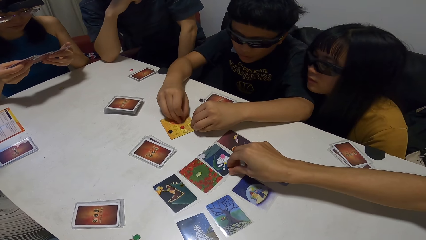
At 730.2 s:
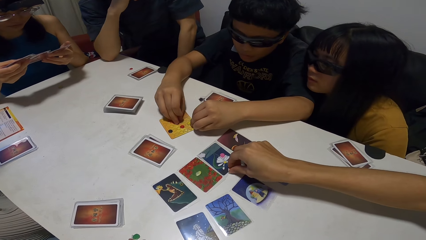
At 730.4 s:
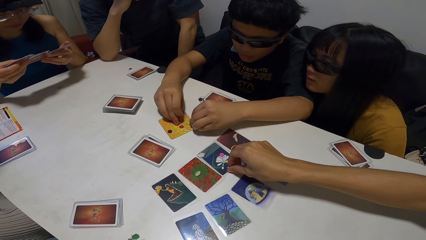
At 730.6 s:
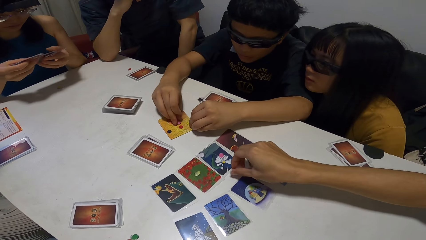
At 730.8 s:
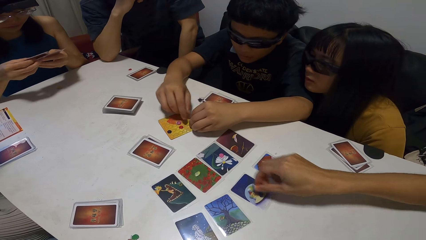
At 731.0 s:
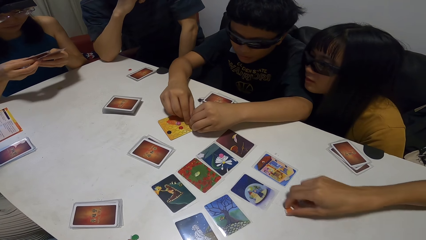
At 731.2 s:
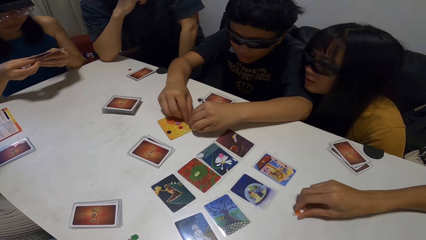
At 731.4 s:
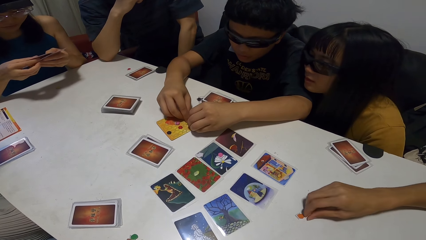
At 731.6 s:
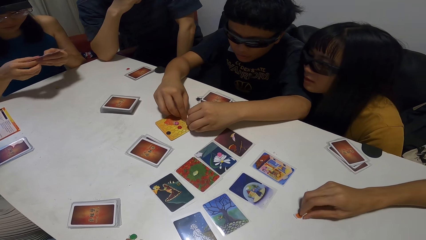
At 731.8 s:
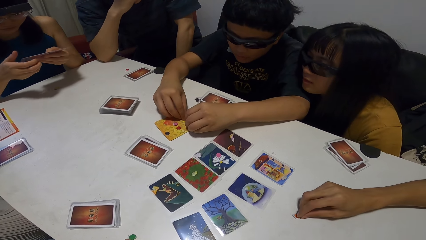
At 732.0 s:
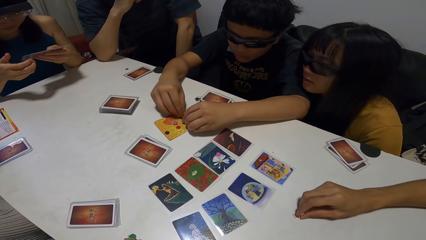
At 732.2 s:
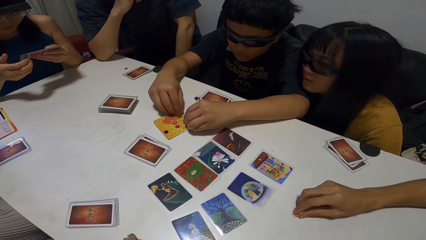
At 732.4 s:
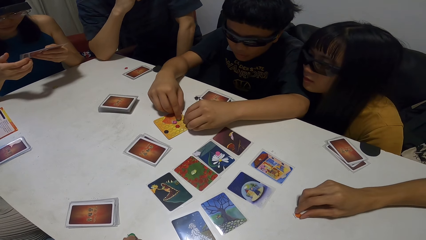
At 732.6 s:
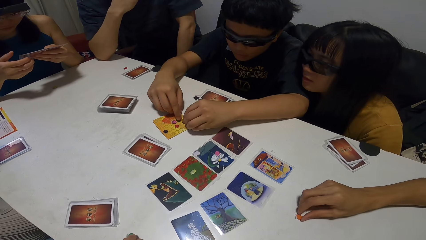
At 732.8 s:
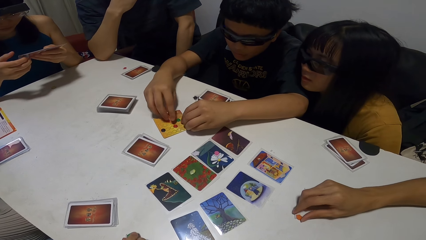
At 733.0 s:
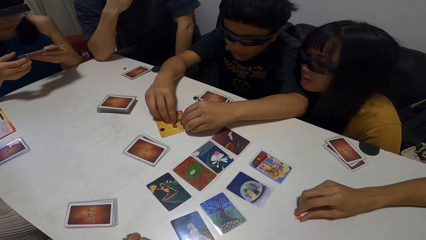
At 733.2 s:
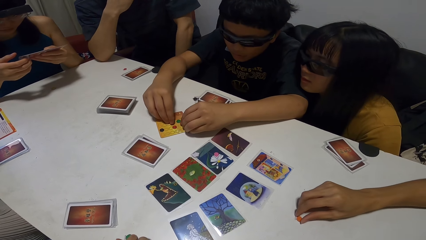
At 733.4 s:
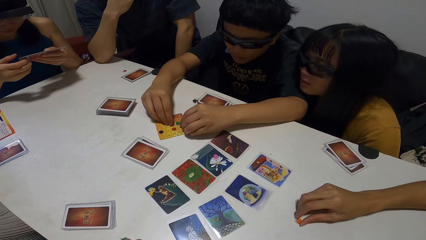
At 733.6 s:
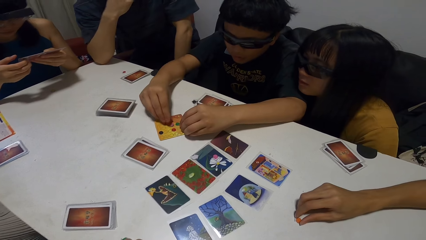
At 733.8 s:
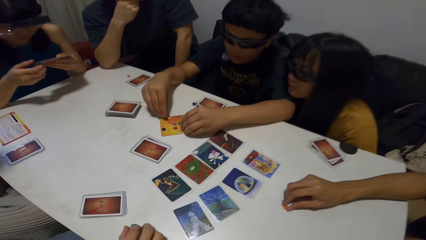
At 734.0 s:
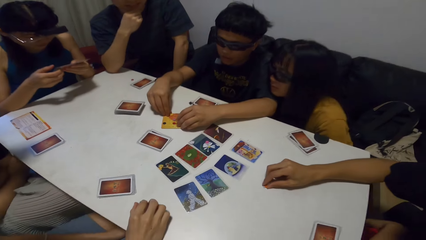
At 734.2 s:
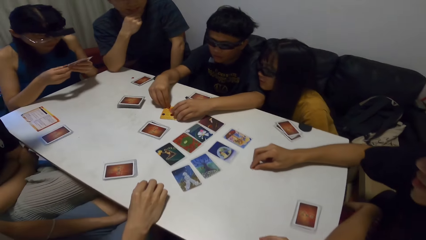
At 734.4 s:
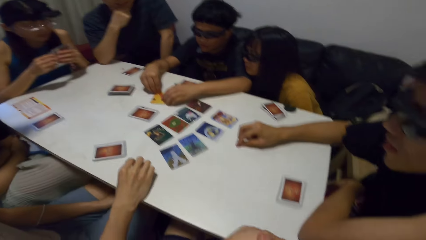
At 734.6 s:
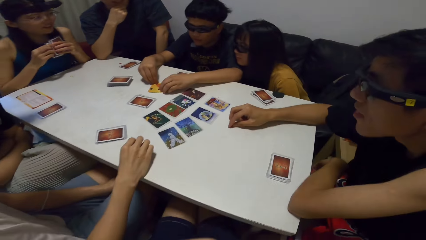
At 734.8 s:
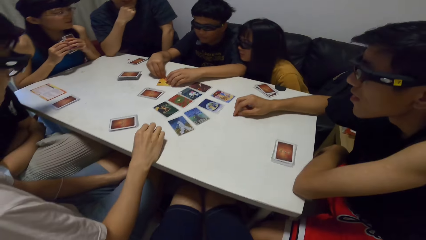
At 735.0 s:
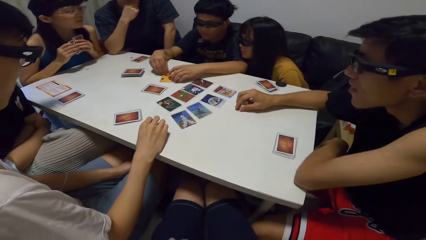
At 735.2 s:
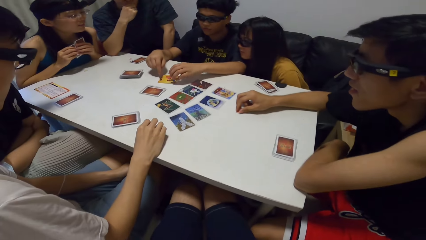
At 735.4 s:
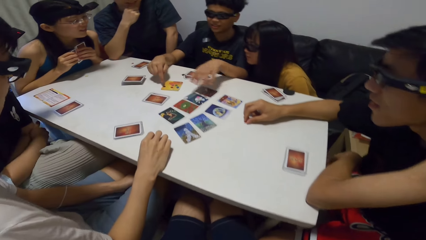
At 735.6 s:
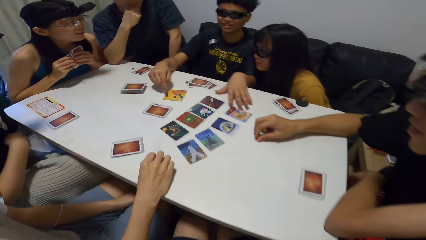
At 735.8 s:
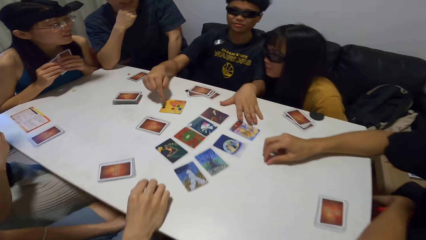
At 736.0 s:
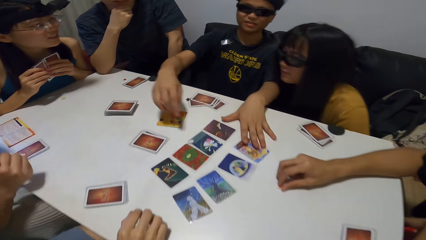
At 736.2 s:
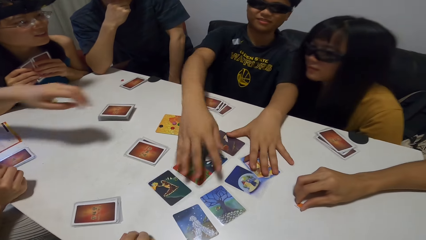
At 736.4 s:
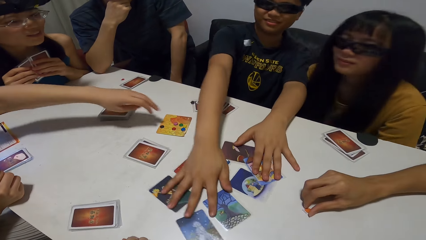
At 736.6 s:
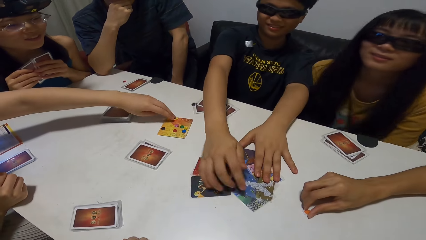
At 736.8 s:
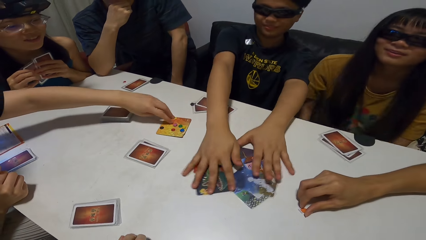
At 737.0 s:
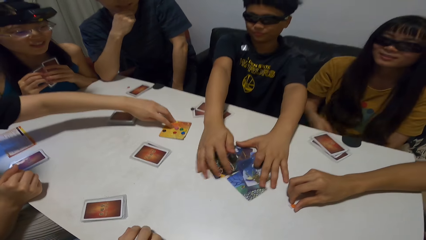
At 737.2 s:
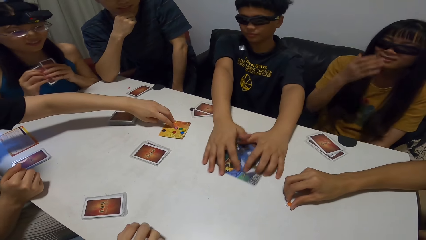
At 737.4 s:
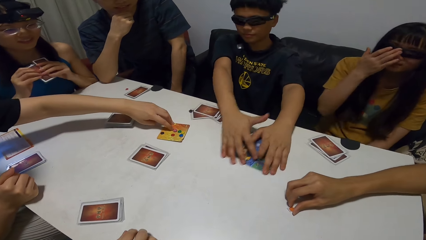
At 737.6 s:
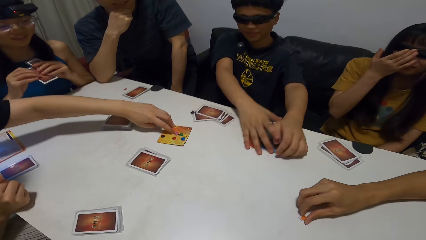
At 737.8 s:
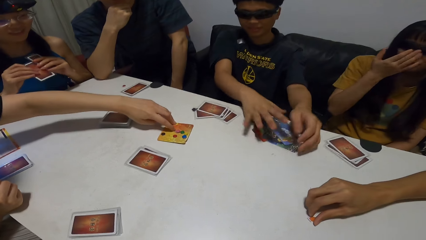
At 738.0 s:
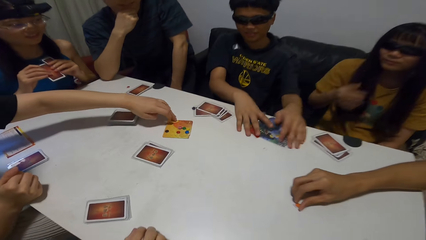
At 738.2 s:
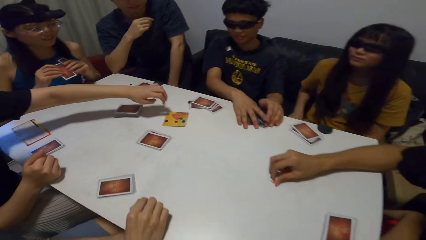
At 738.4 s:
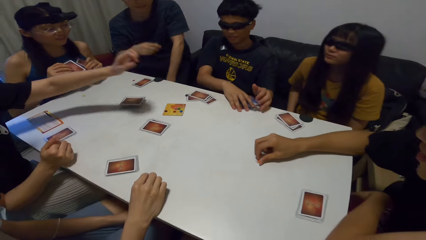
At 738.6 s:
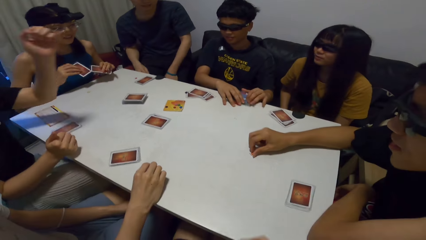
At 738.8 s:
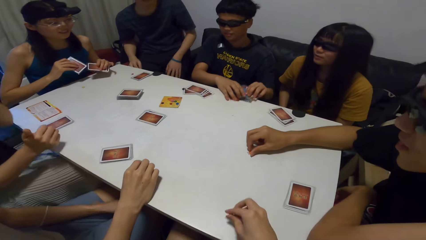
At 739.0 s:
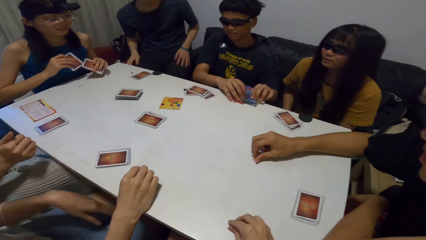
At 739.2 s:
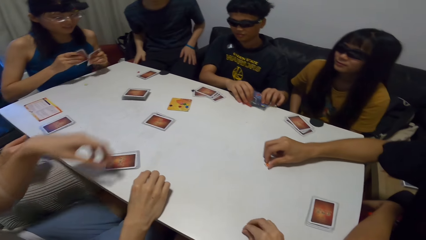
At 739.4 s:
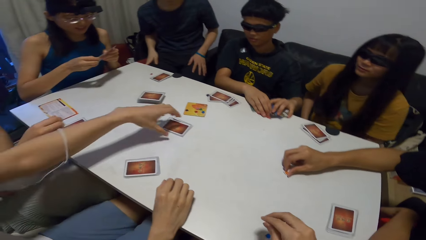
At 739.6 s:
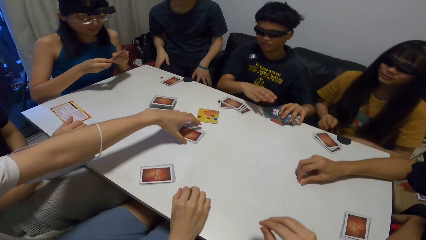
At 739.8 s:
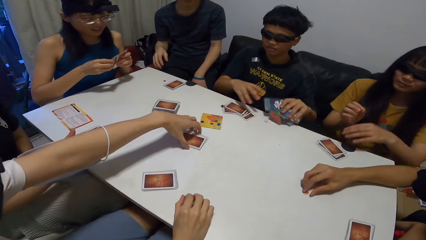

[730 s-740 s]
A man drops the paper on the table. The camera wearer adjusts his camera. Another man gathers cards together on the table. A lady touches a paper on the card. Another lady adjusts her glasses. The camera wearer drops the paper on the table. The other man packs the cards from the table.

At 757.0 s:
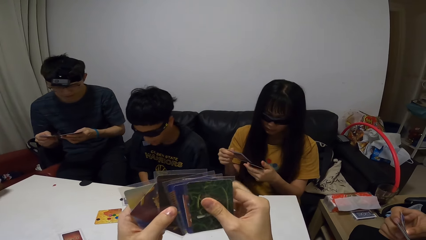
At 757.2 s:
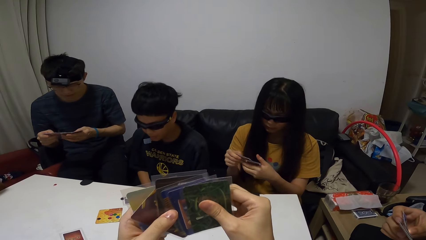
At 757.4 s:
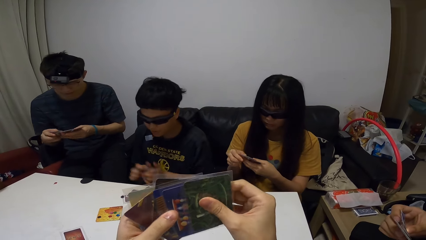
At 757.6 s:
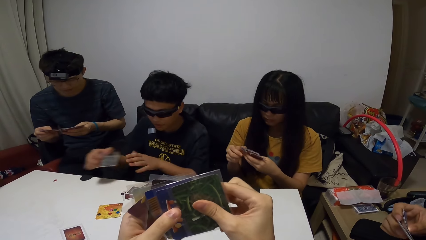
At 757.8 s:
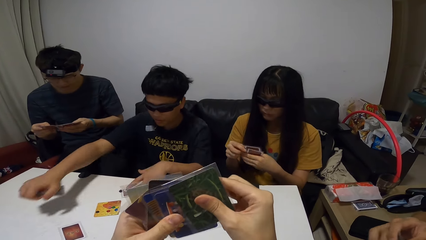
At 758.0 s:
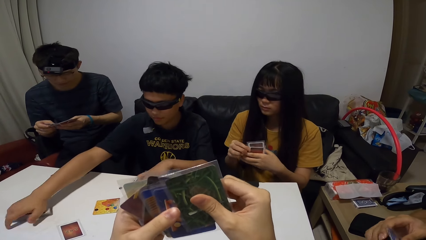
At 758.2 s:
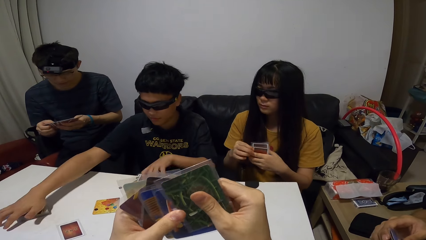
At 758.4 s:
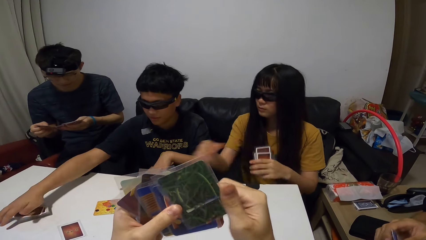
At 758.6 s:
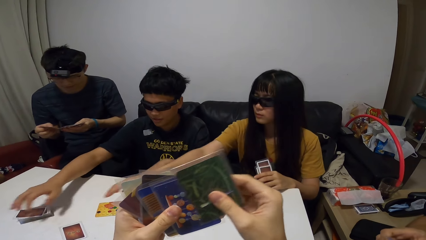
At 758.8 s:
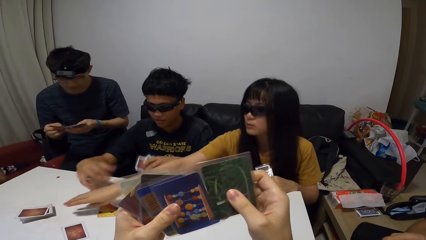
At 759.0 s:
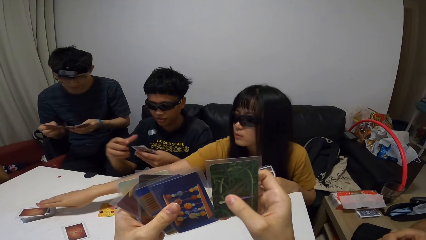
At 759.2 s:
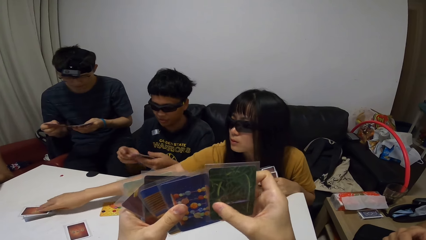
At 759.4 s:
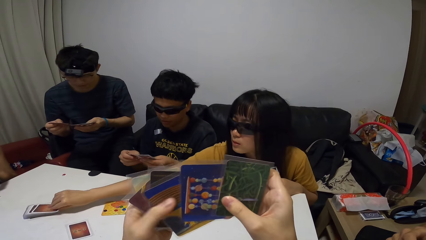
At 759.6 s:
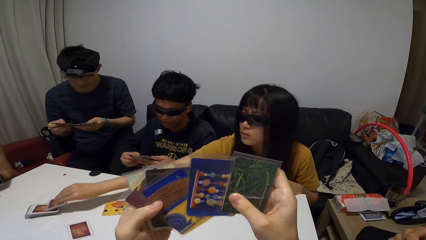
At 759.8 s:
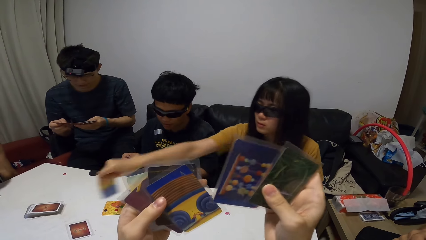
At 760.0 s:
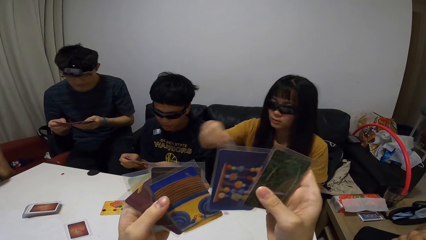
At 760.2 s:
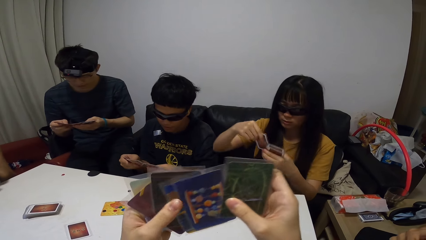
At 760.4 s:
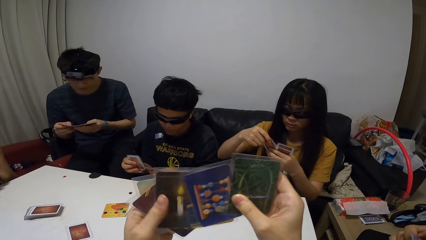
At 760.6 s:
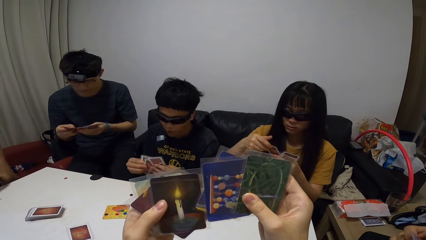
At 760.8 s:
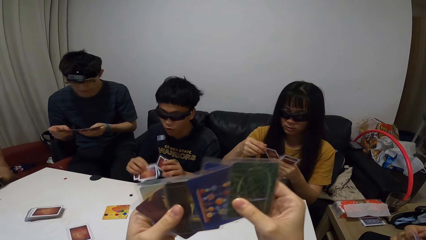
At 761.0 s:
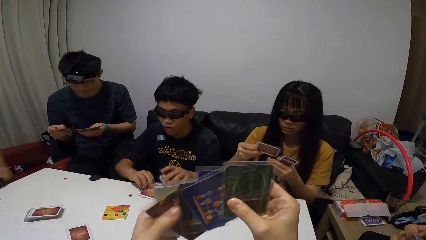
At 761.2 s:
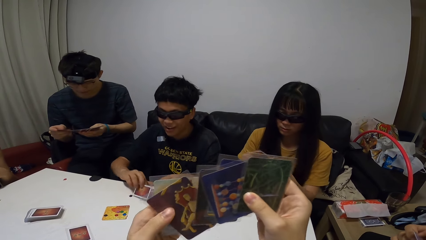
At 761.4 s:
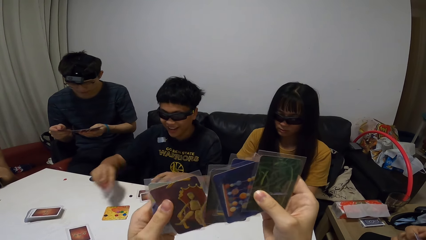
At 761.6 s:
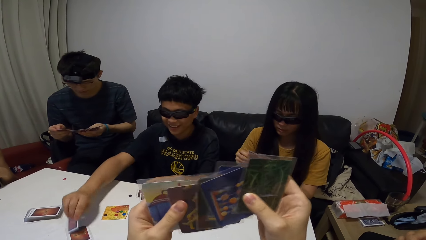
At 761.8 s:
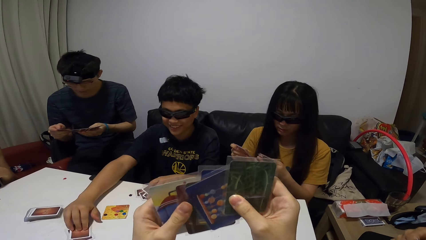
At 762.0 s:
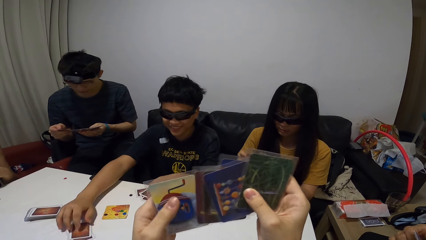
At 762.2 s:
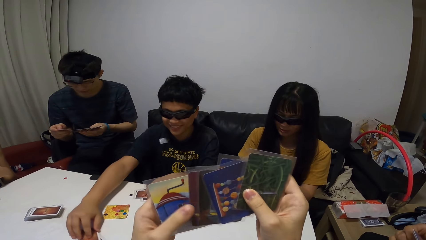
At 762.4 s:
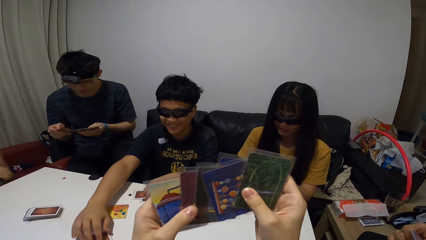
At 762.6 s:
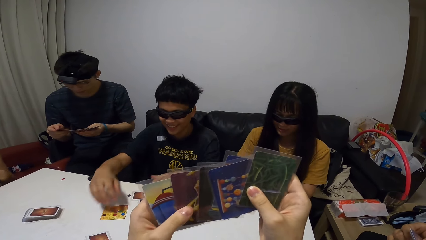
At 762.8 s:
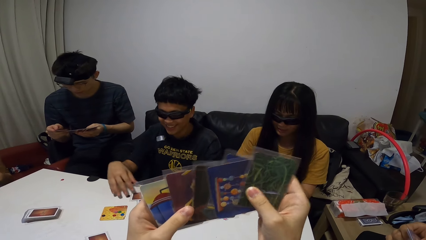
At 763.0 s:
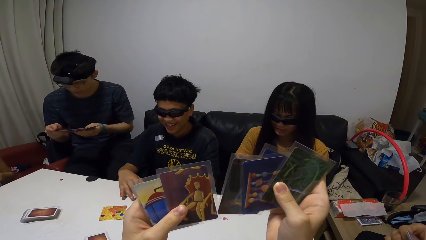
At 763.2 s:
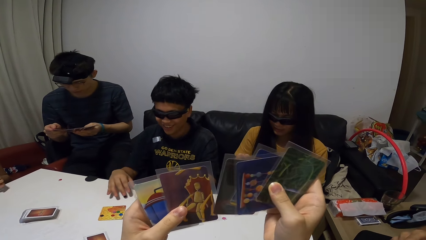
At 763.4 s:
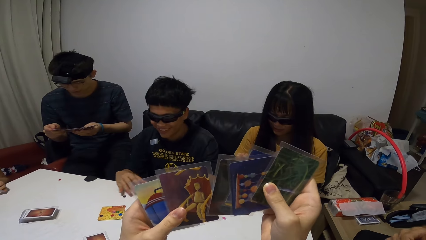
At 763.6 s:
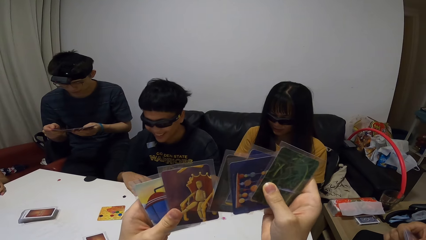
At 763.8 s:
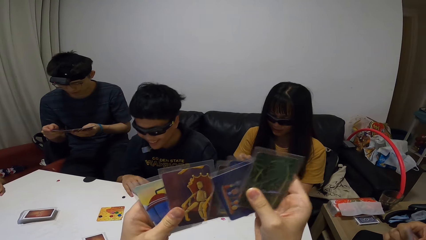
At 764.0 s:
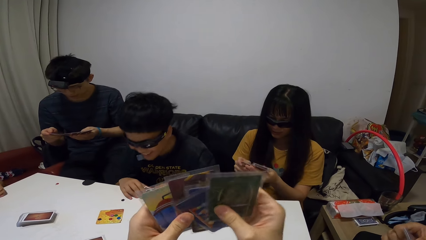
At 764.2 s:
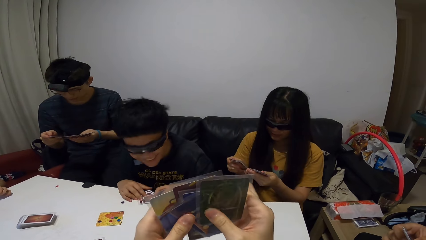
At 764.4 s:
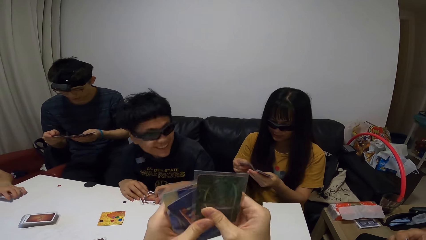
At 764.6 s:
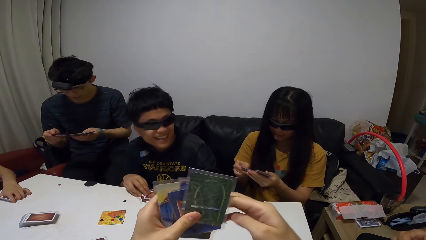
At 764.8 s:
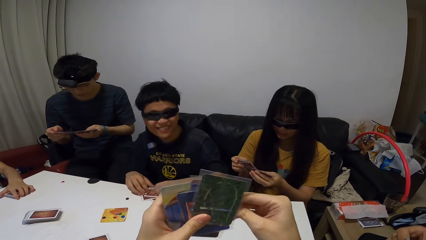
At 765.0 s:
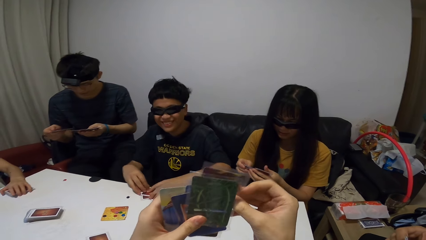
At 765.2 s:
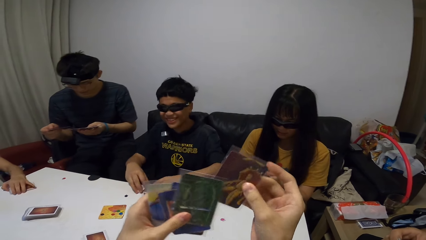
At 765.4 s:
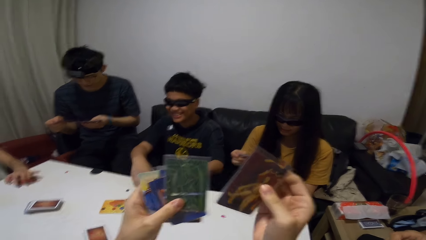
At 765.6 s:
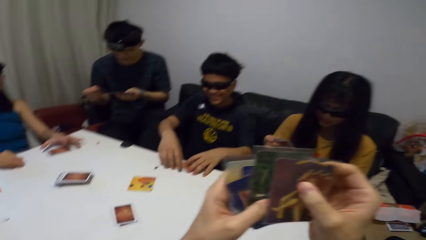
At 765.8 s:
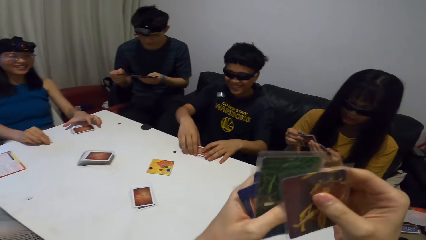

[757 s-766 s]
A man drops the pile of cards on the table. The man checks his cards. A lady picks a card from the pile of cards. The lady checks her cards. The man places his cards on the table, plays a card and touches his cards on the table. Another lady drops her cards on the table.
